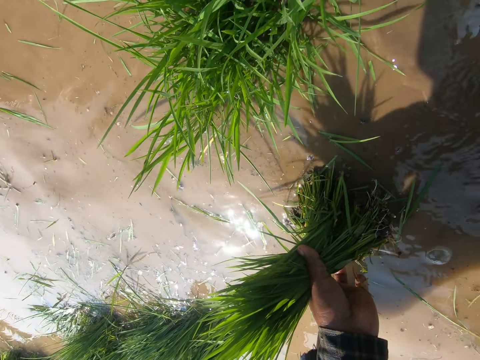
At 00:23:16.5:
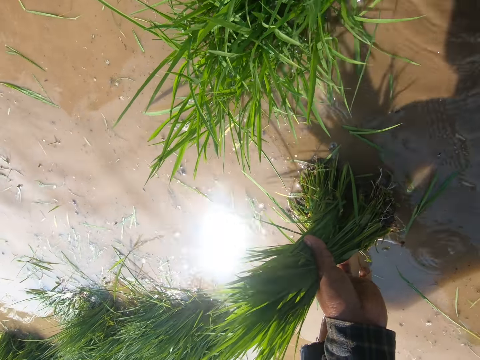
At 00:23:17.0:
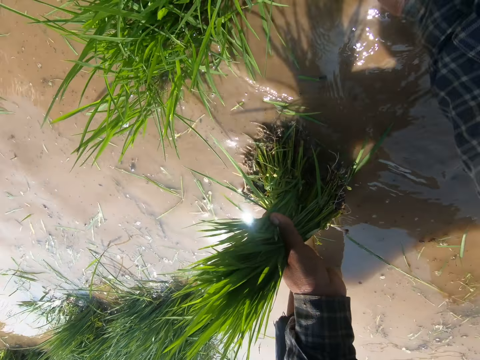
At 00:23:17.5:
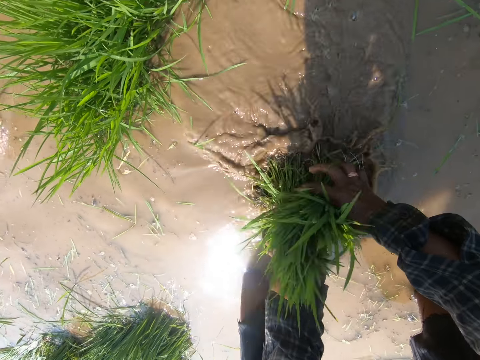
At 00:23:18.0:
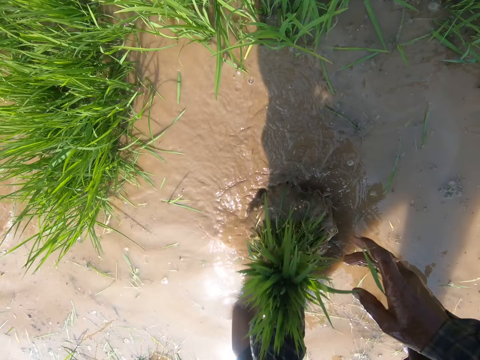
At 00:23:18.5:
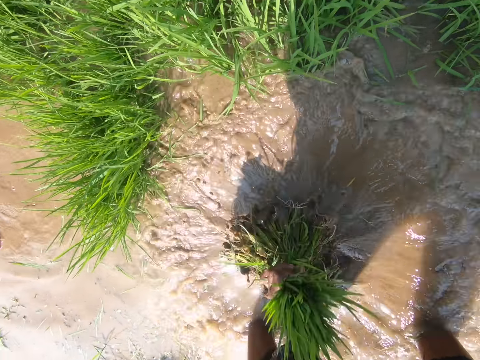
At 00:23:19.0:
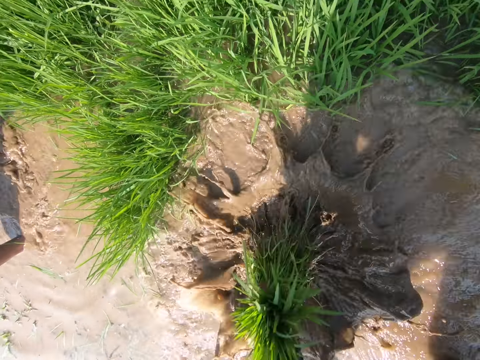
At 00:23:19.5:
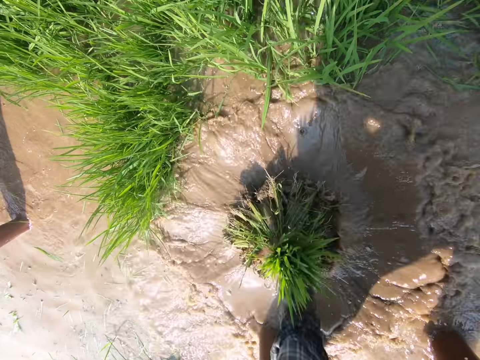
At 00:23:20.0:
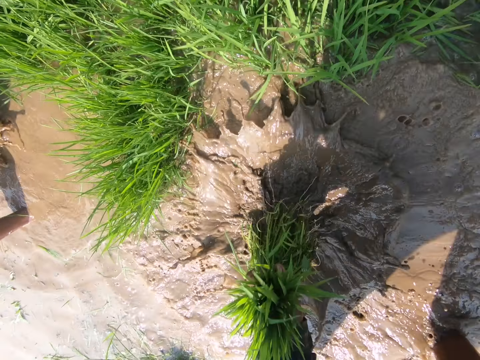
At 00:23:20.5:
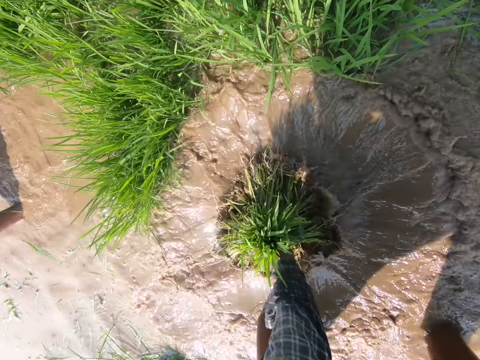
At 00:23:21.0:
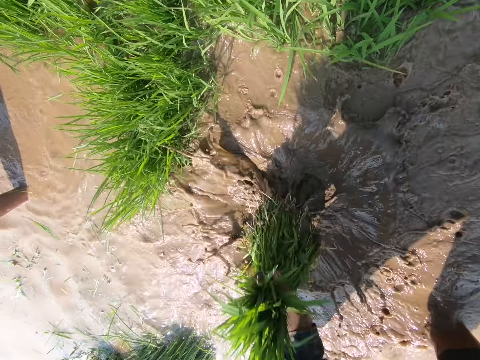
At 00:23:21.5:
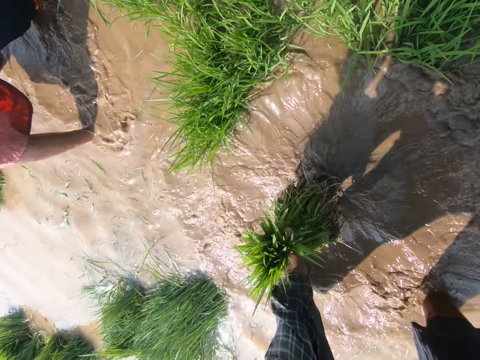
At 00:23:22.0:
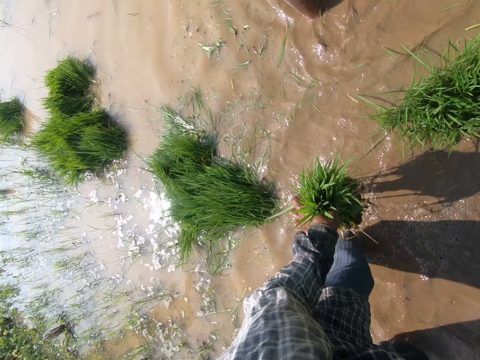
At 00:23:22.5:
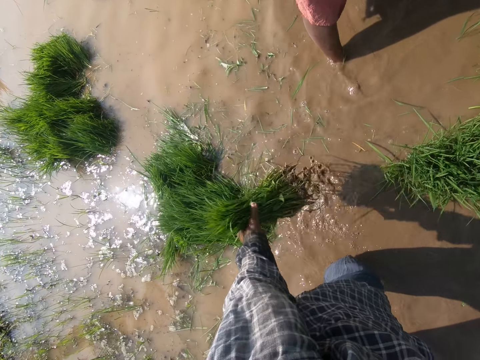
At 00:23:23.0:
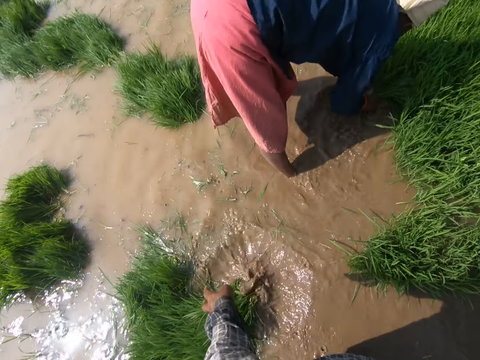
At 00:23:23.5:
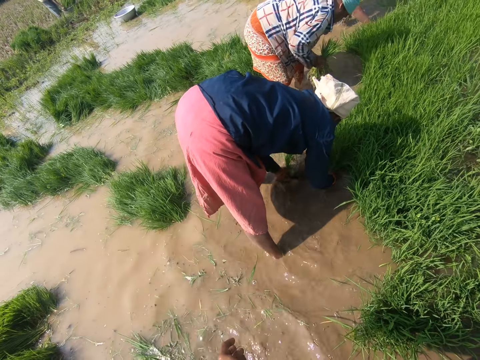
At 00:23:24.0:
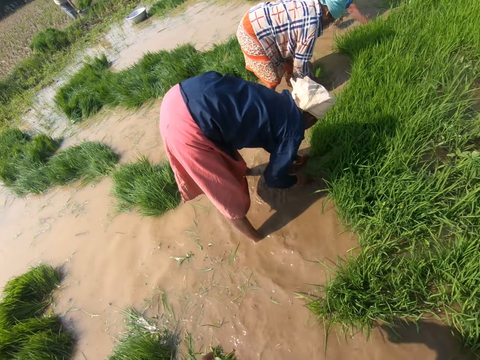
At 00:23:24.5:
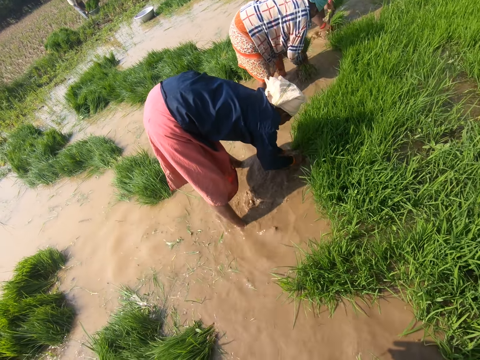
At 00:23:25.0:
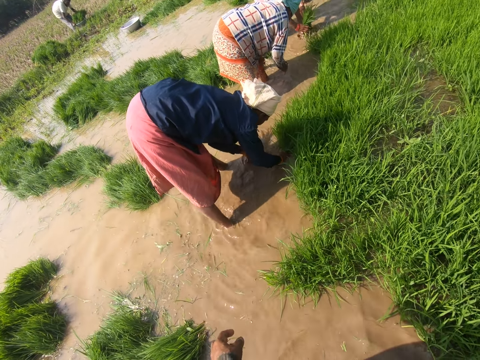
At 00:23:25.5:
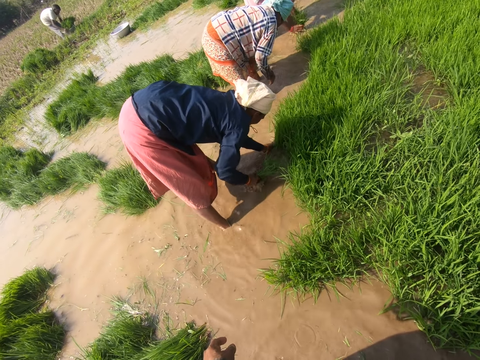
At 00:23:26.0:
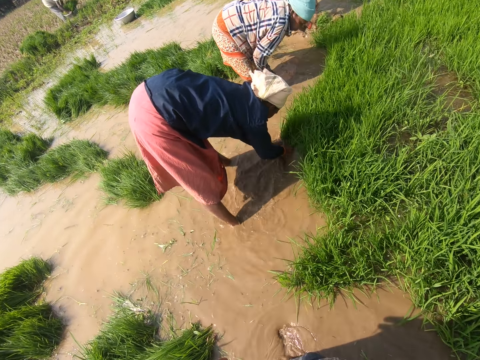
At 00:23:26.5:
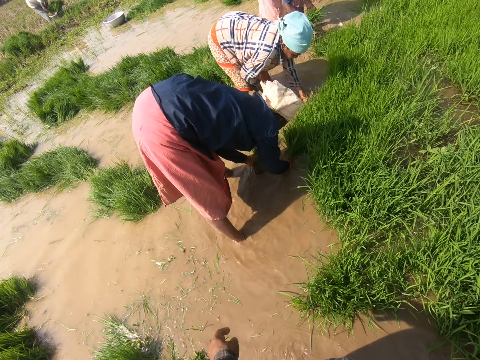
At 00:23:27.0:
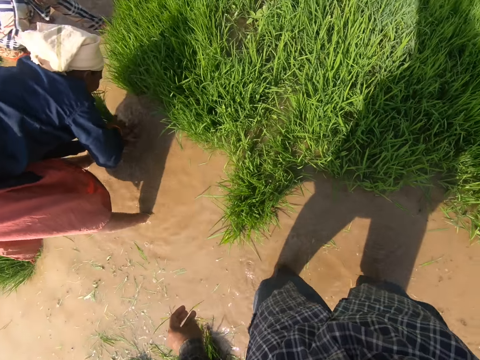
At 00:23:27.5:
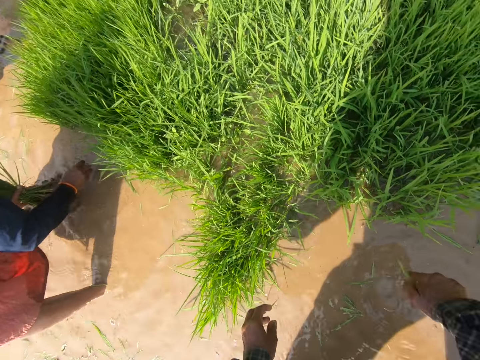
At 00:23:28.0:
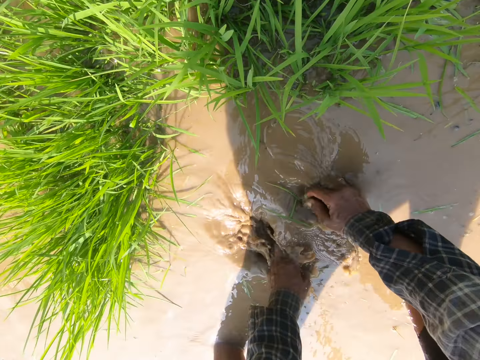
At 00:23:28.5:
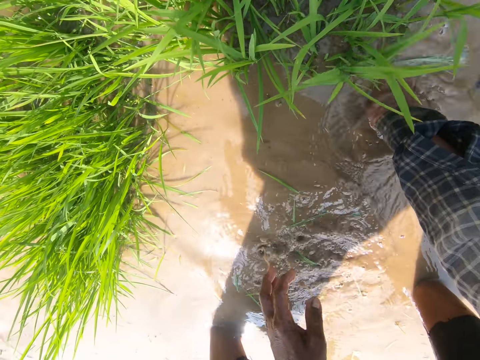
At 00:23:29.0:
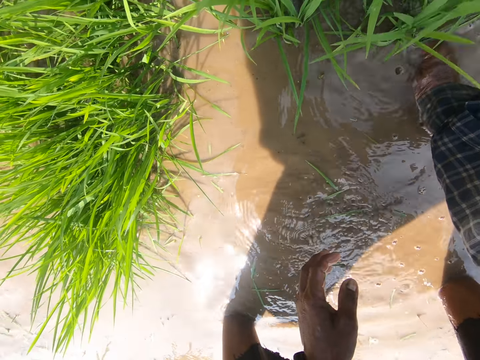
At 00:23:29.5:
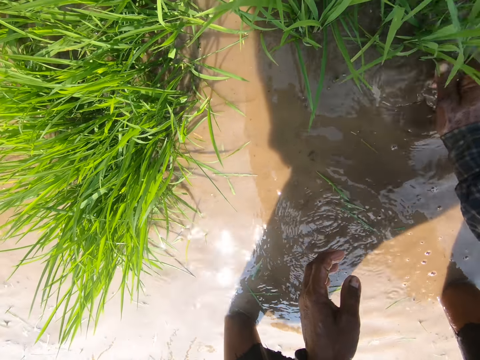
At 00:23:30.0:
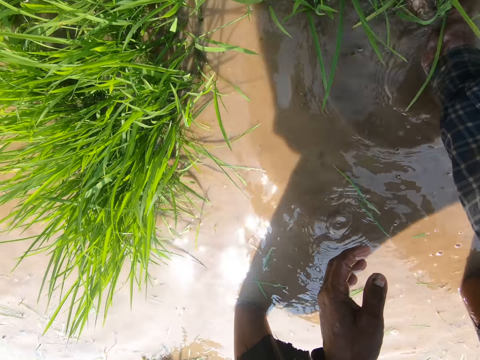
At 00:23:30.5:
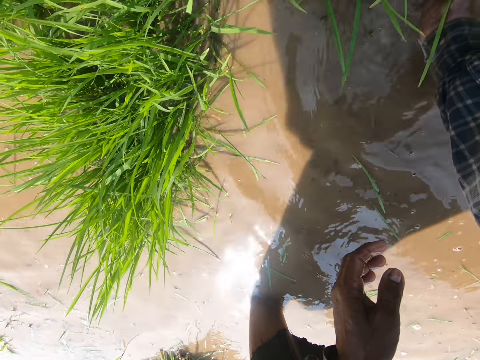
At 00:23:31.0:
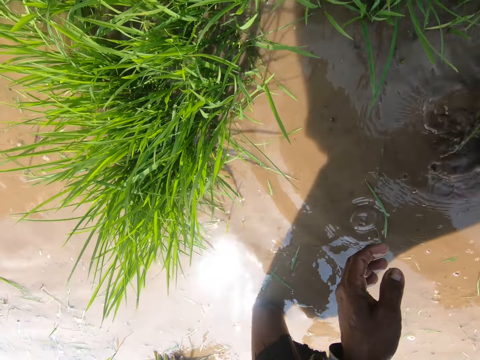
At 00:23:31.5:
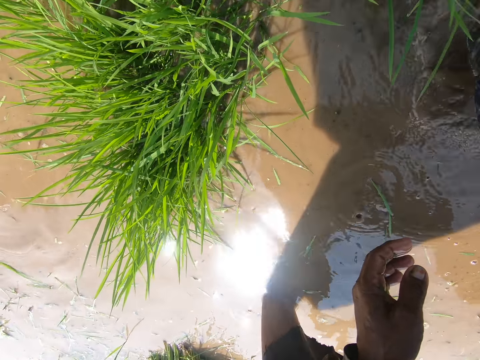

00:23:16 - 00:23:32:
The camera wearer holds the grass with the left hand. They move around the grass in the water with the left hand. They drop the grass with the left hand. They look around. They bend down. They uproot the grass from the water with the right hand.

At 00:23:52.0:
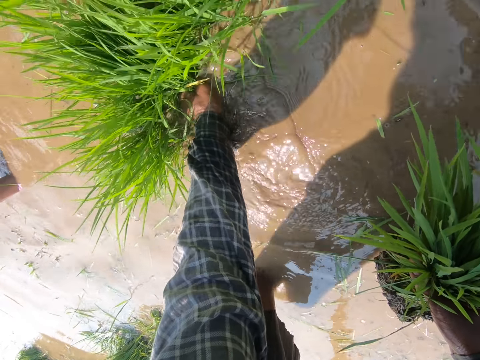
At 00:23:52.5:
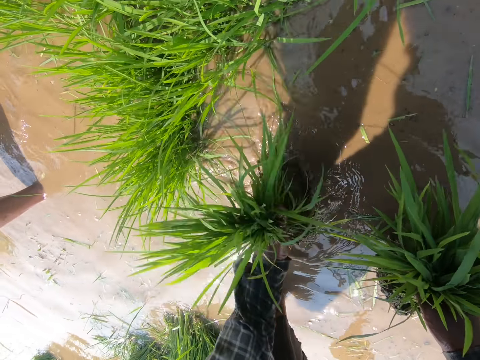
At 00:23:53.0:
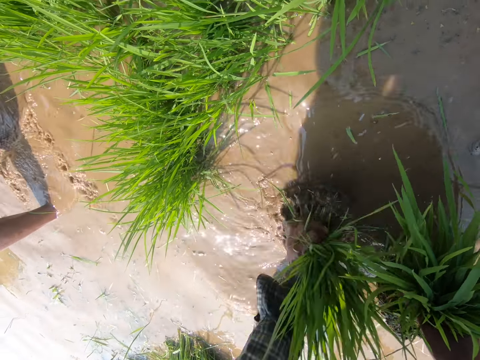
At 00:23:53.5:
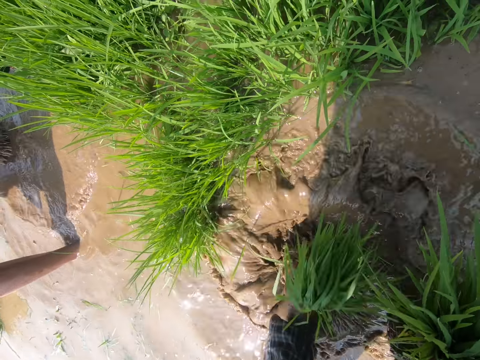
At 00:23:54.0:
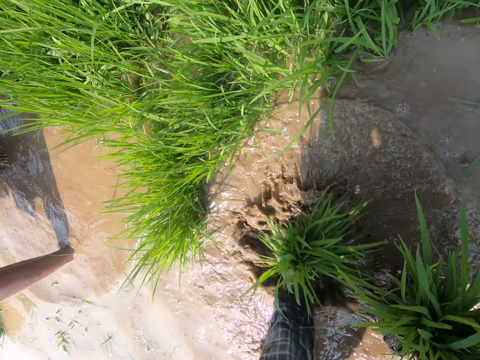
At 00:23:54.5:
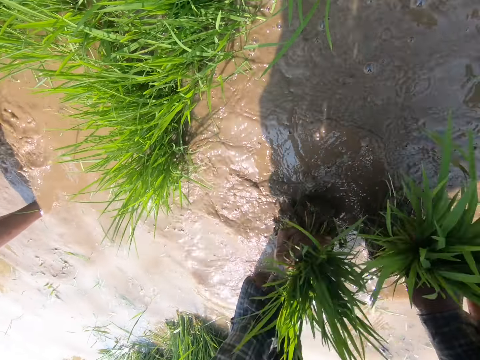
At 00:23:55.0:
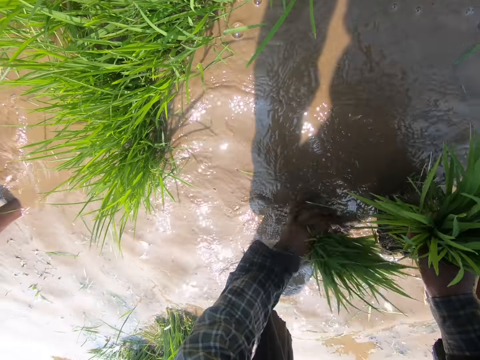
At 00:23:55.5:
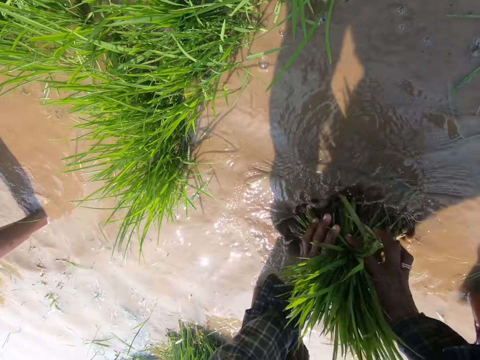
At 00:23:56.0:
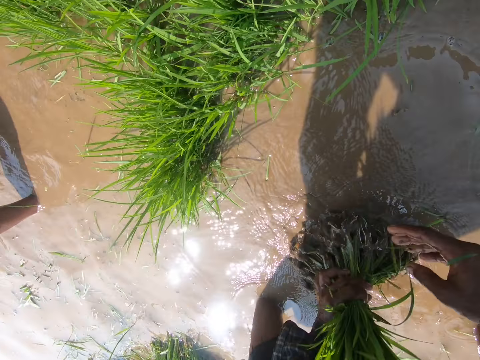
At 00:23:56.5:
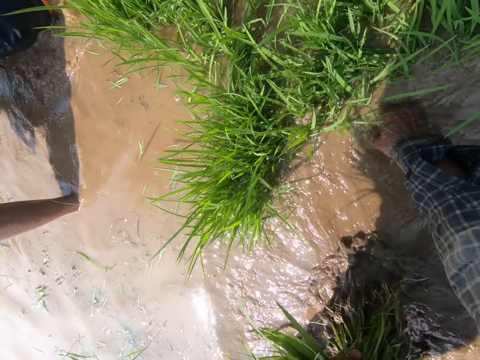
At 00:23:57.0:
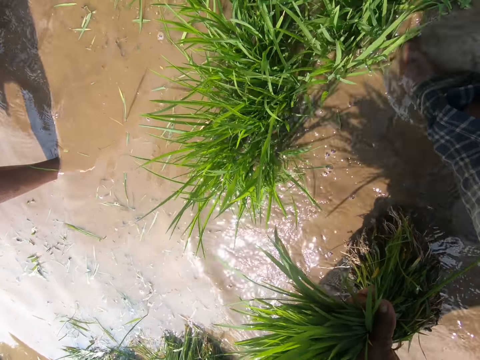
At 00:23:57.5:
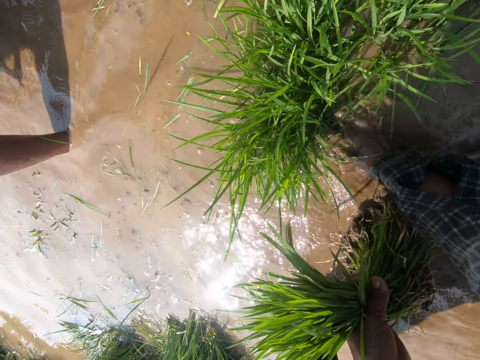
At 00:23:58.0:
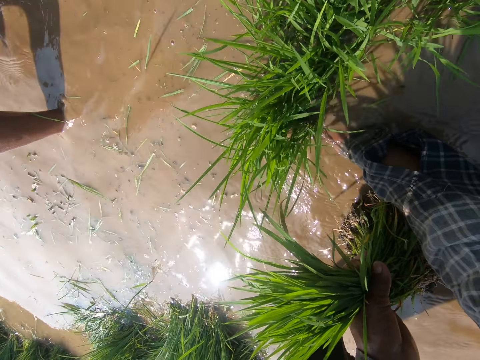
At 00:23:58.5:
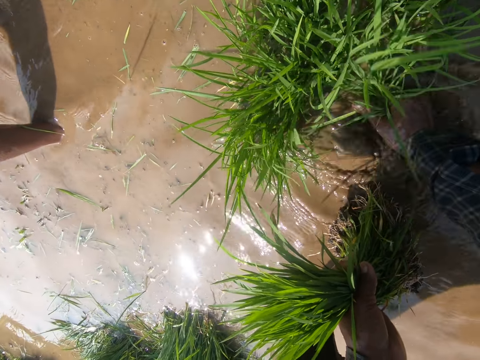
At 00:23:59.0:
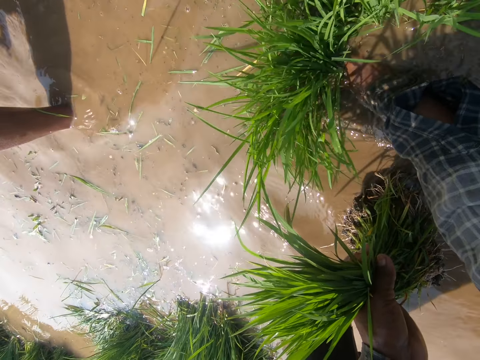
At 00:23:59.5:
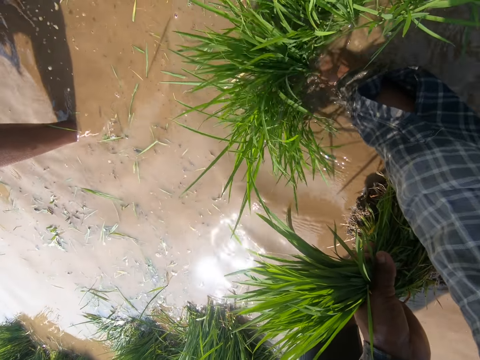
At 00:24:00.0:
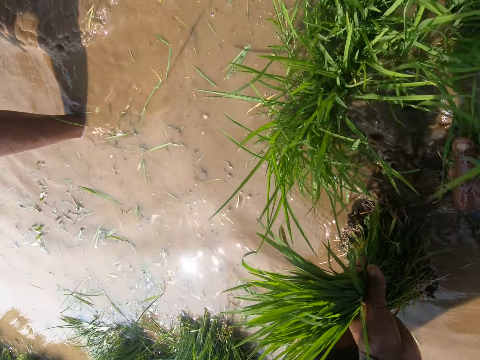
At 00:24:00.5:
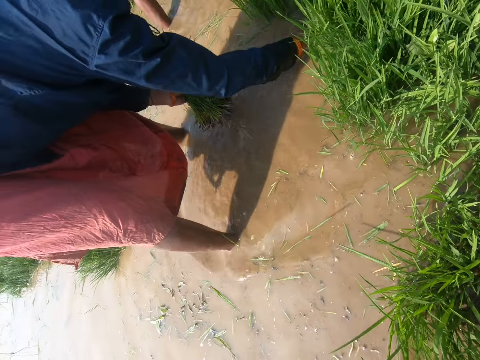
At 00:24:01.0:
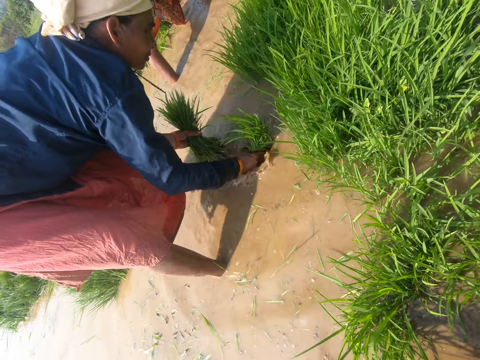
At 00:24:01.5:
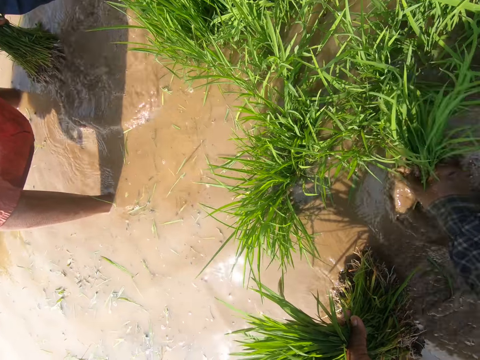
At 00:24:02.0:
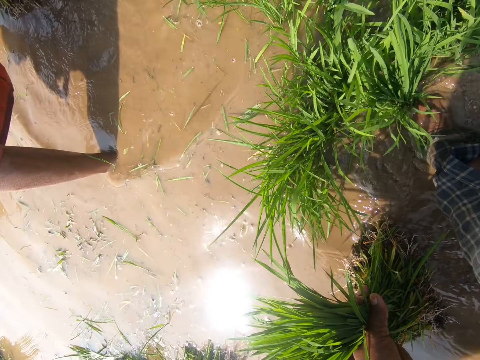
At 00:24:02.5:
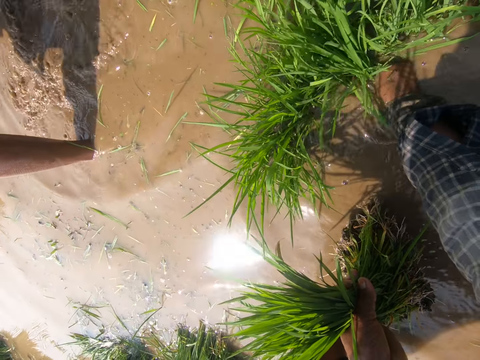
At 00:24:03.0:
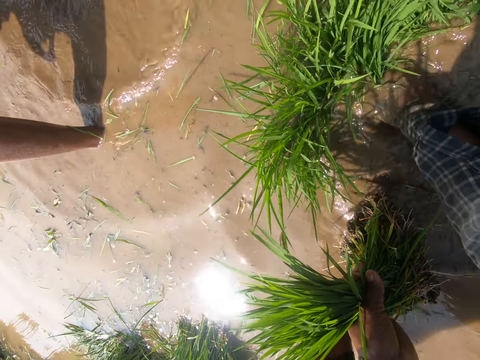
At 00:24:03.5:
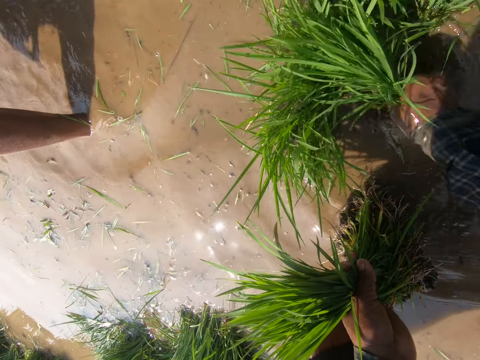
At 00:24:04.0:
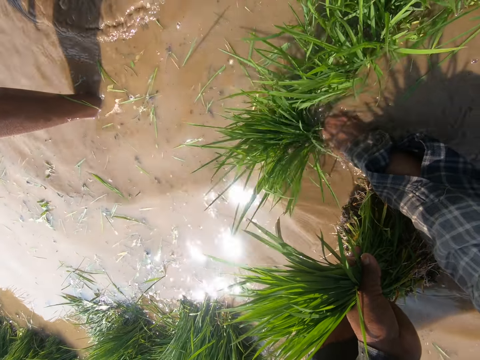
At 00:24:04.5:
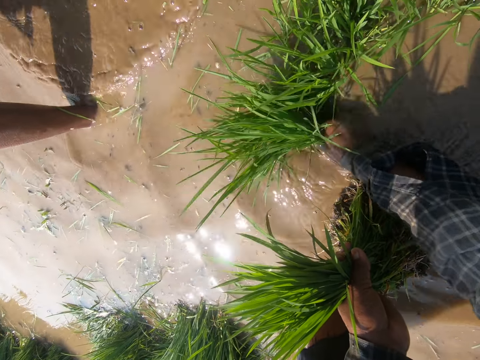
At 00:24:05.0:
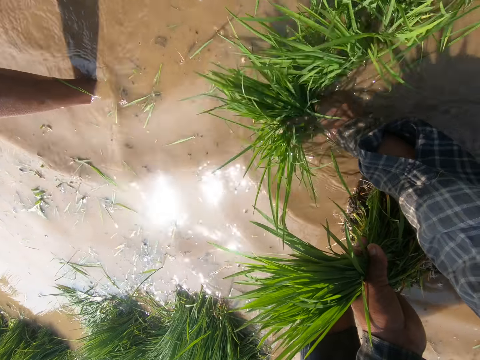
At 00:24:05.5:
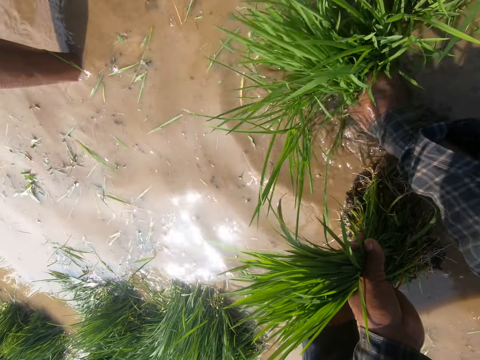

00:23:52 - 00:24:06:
The camera wearer moves around the grass in the water with the left hand. They merge the grass with both hands. They uproot the grass with the right hand. They look ahead. They uproot the grass with the right hand.
